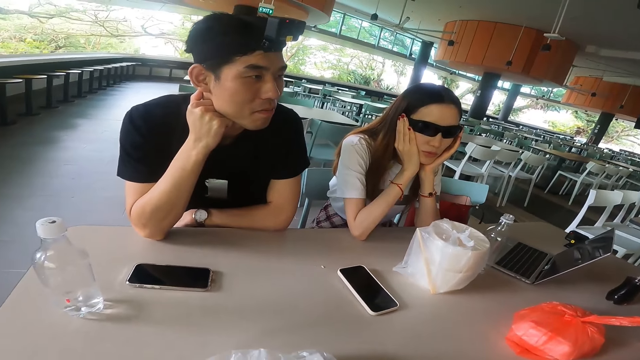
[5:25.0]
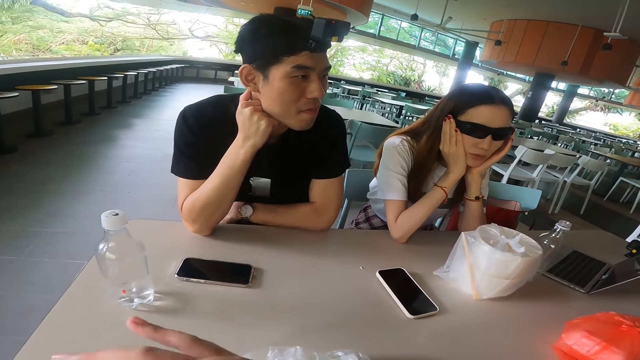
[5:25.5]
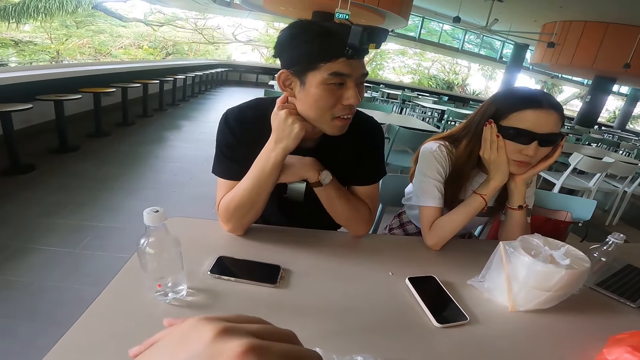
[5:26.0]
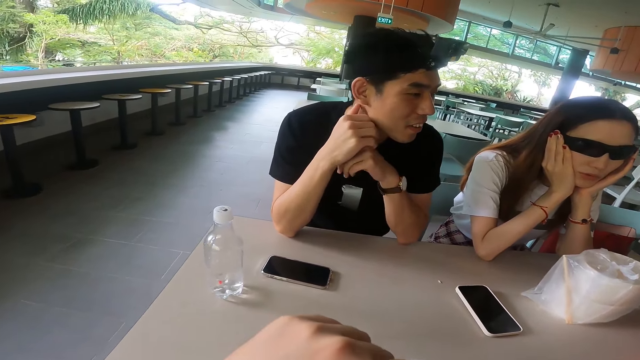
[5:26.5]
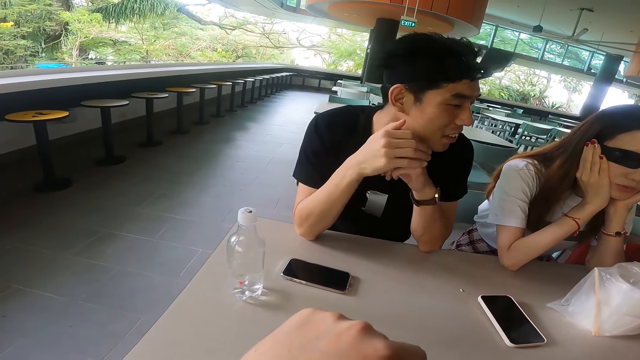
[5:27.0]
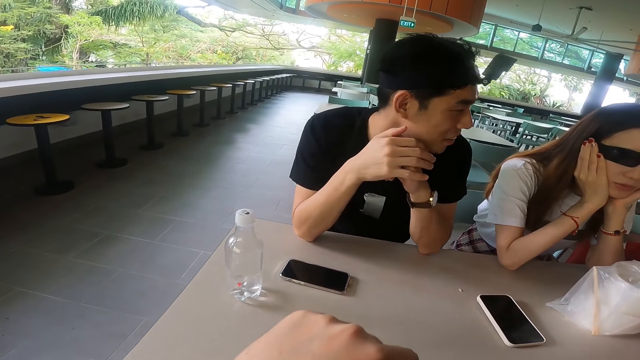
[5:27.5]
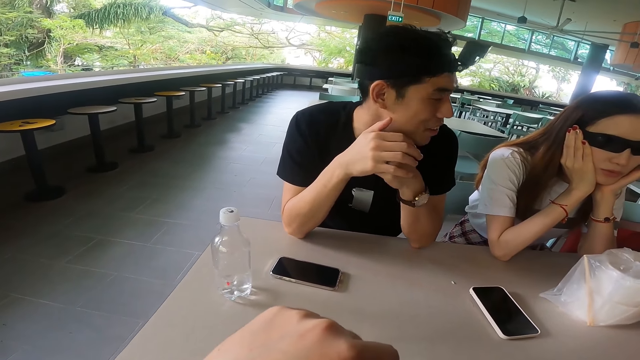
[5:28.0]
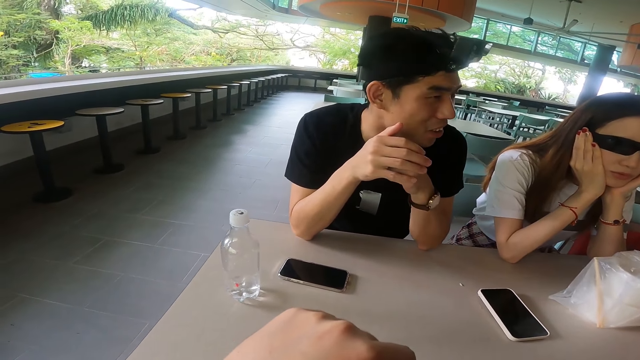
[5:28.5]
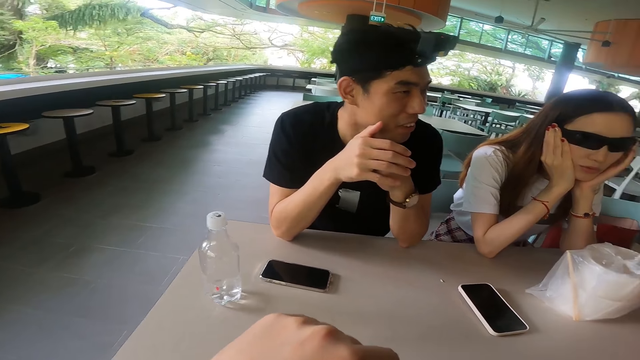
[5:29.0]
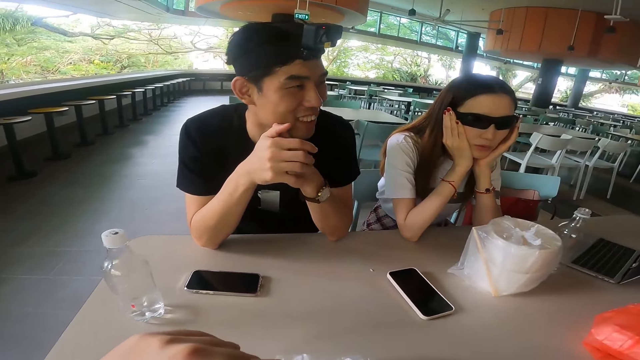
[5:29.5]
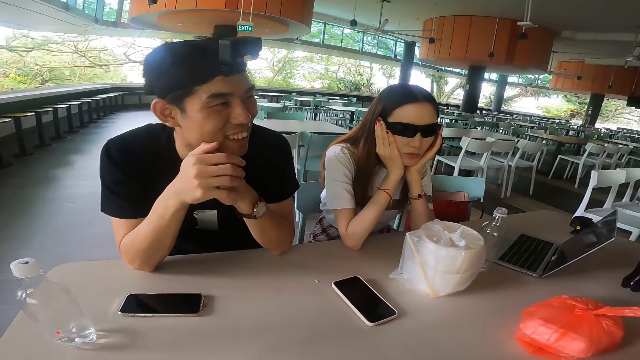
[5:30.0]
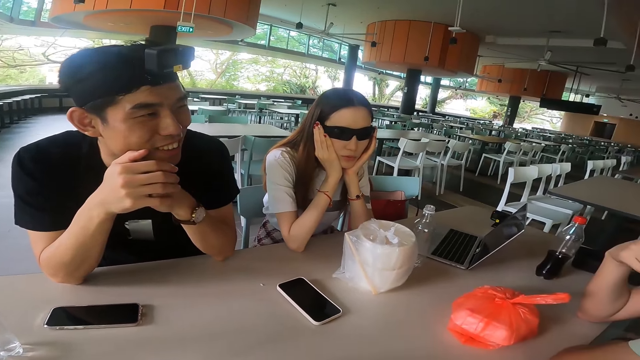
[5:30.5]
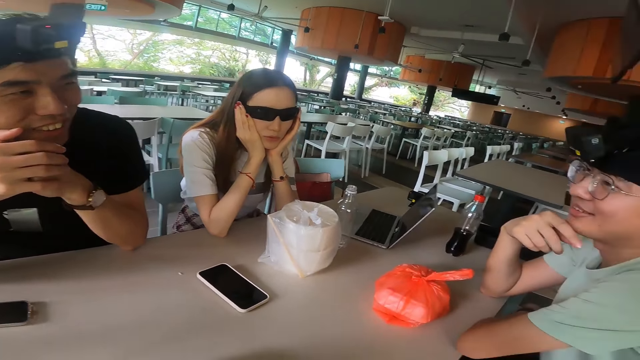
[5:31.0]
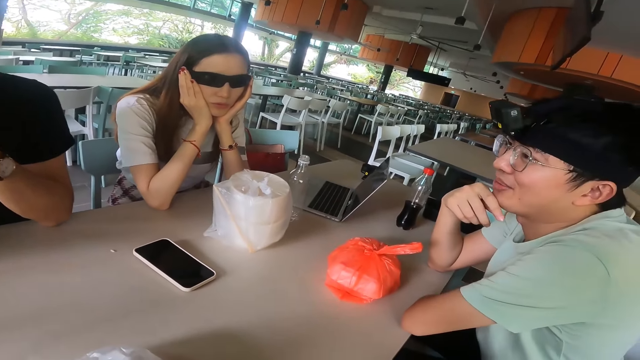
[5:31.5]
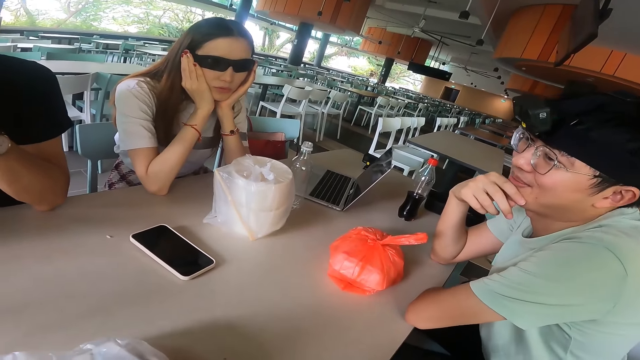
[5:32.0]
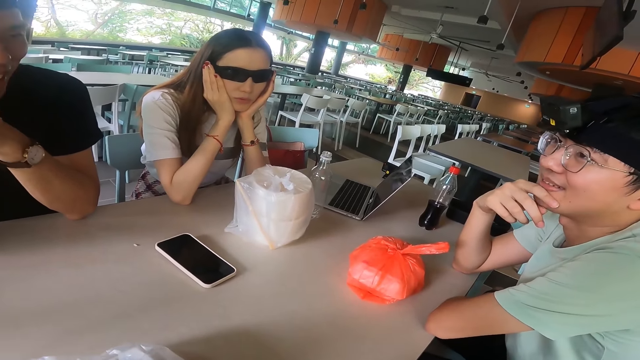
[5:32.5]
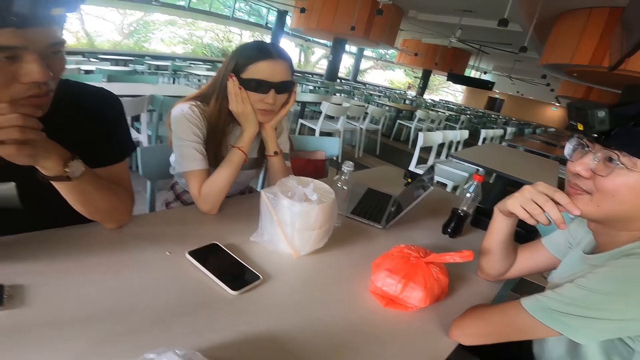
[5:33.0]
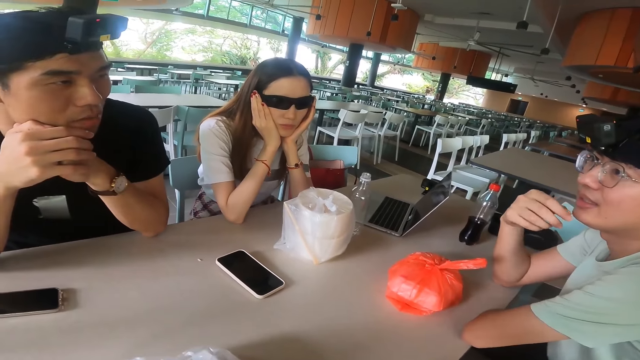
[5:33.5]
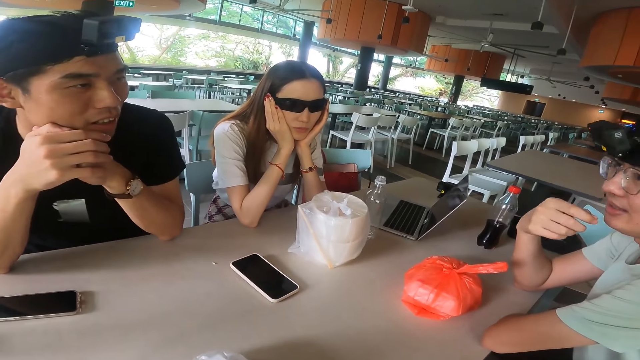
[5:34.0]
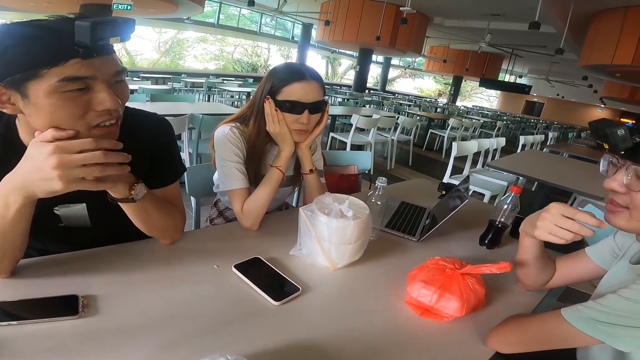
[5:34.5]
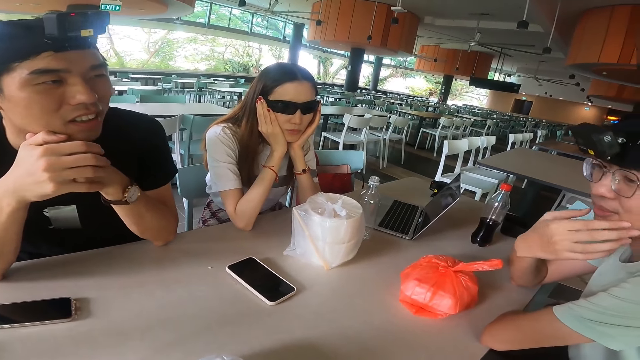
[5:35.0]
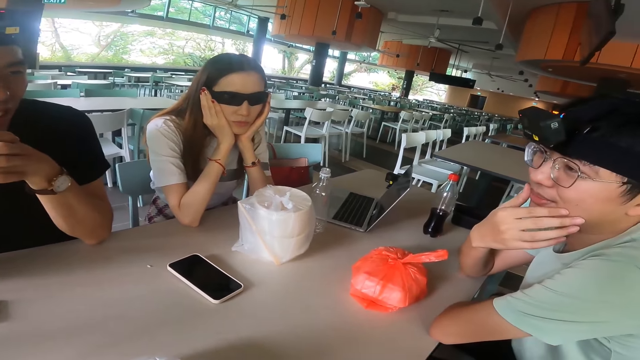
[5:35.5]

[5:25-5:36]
A man folds his hands while talking to the camera wearer. The man adjusts a hand.

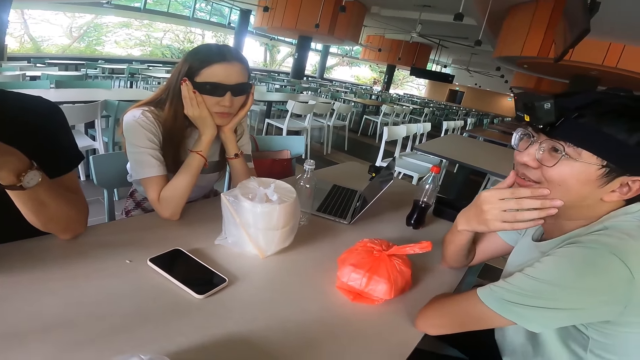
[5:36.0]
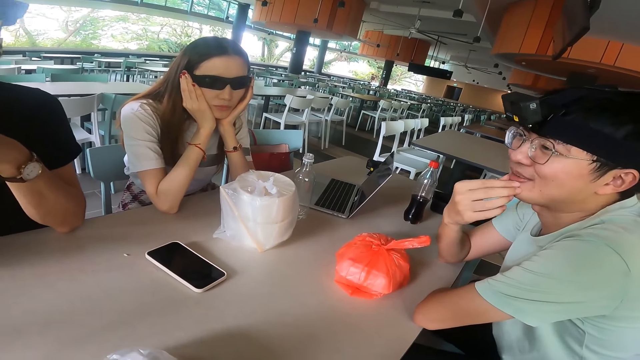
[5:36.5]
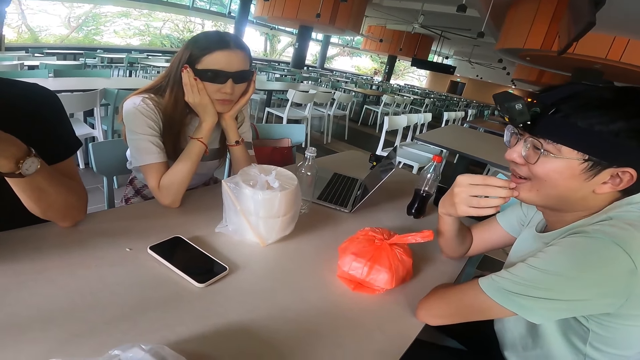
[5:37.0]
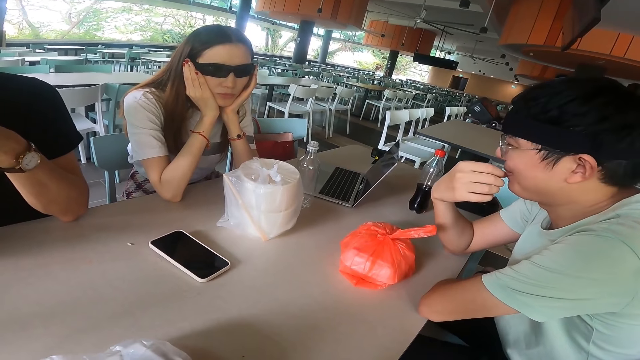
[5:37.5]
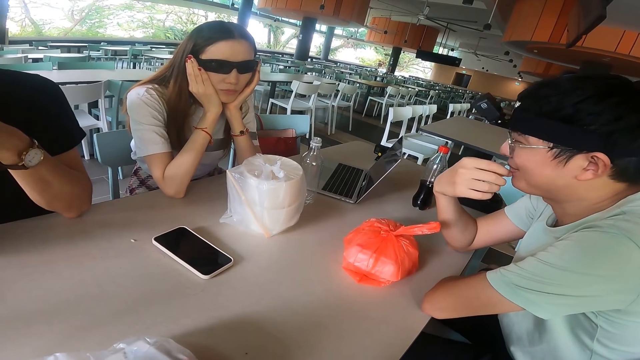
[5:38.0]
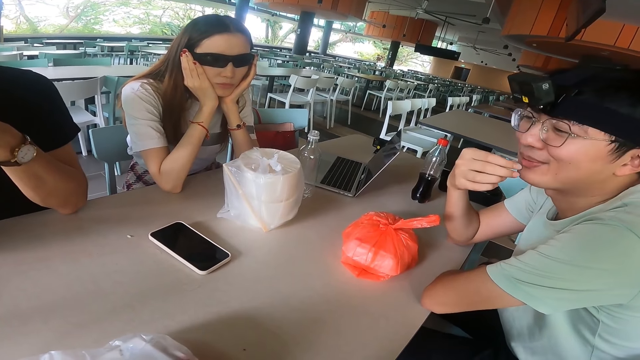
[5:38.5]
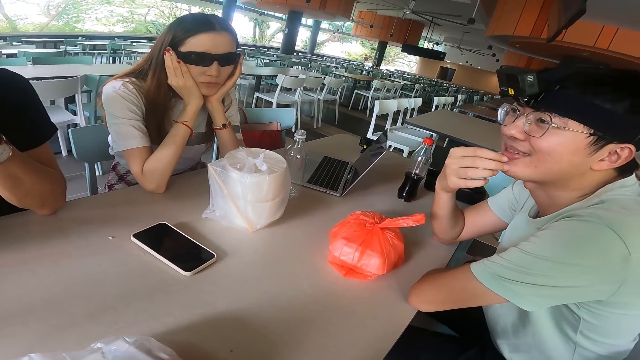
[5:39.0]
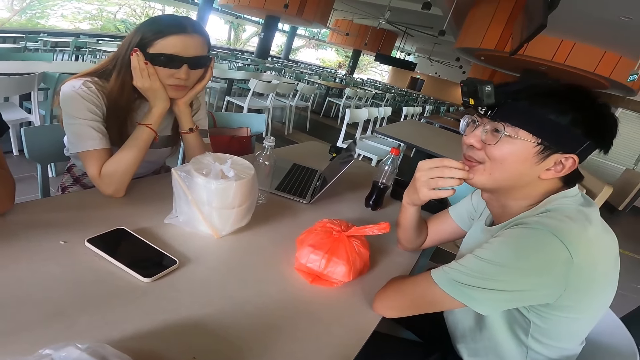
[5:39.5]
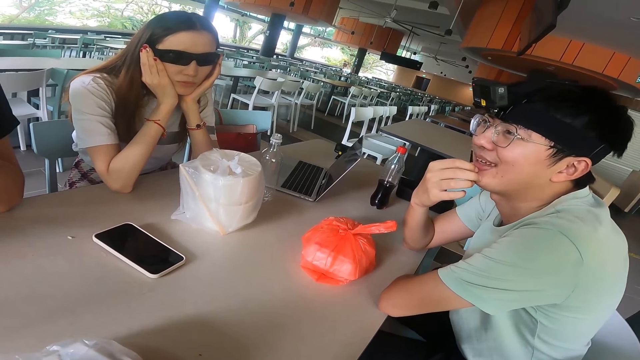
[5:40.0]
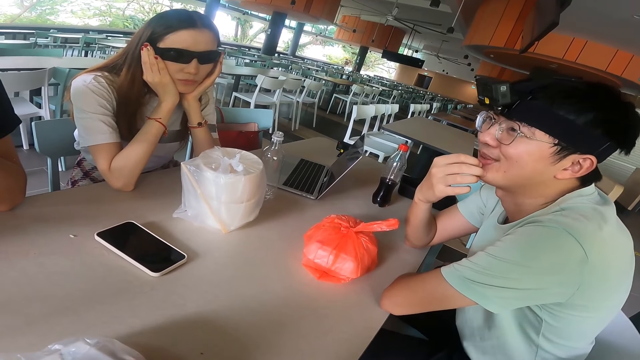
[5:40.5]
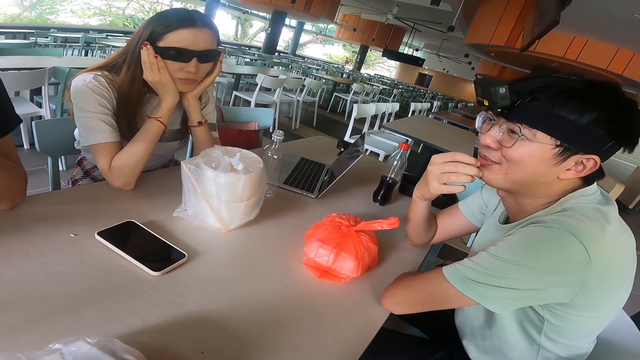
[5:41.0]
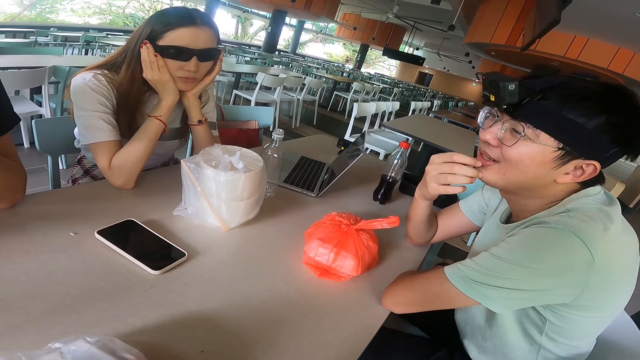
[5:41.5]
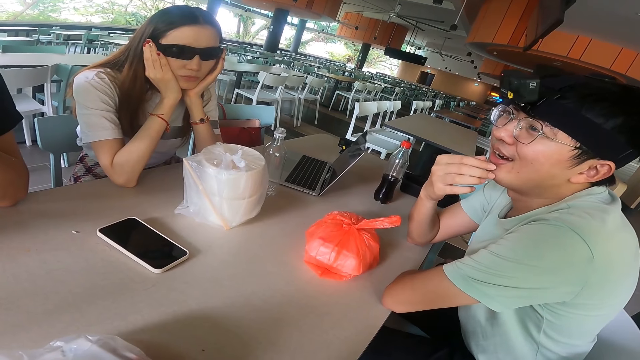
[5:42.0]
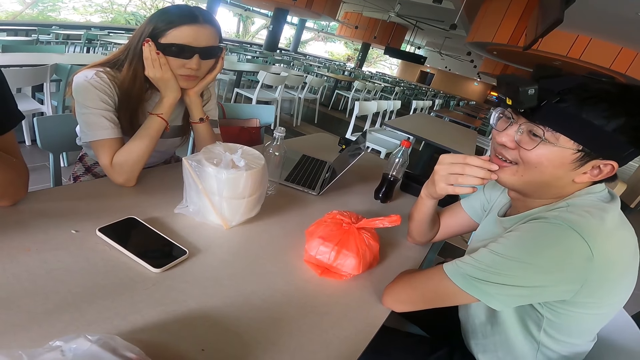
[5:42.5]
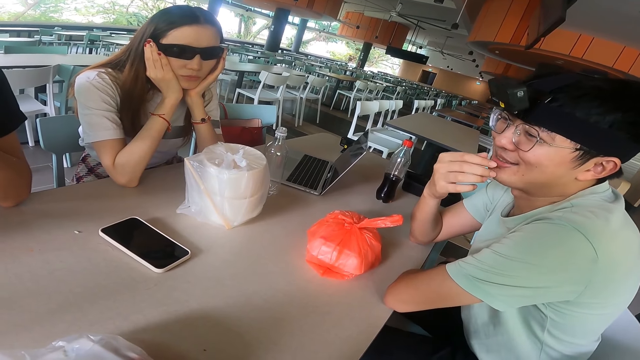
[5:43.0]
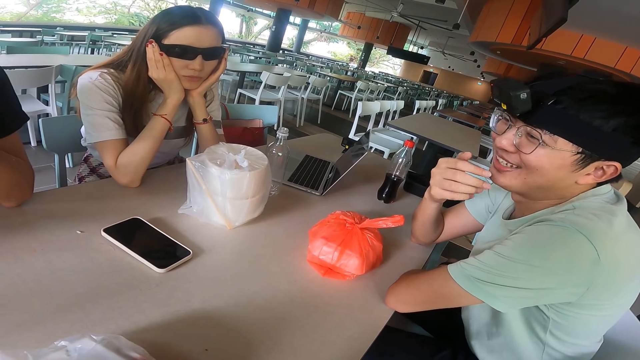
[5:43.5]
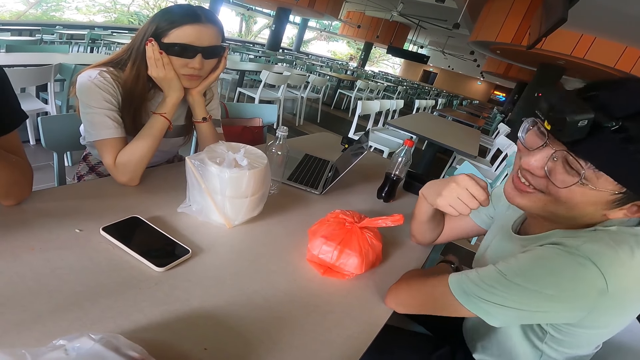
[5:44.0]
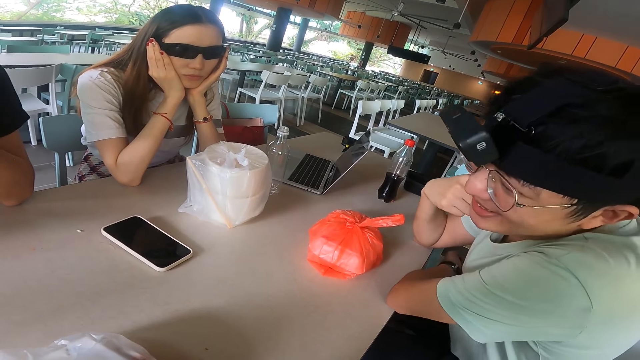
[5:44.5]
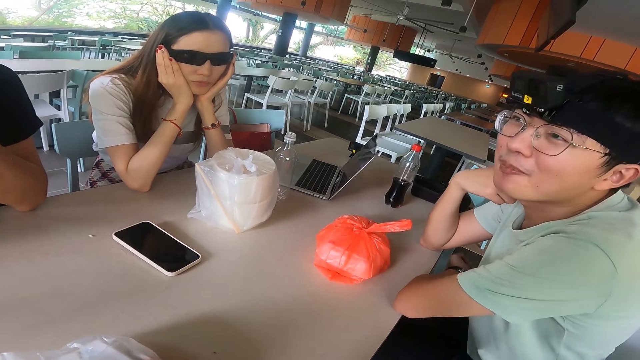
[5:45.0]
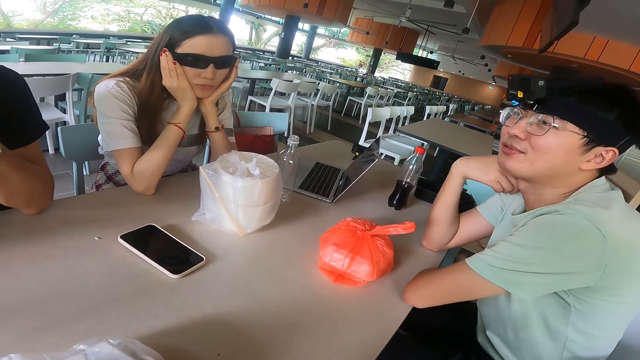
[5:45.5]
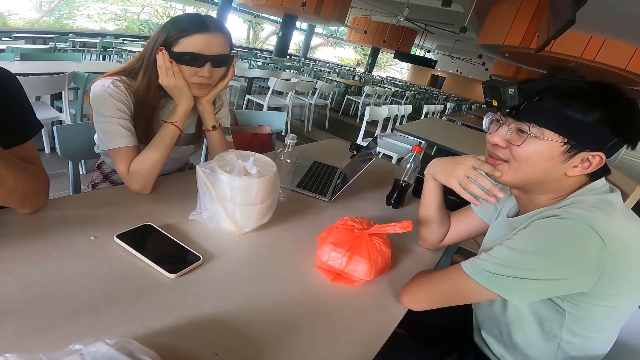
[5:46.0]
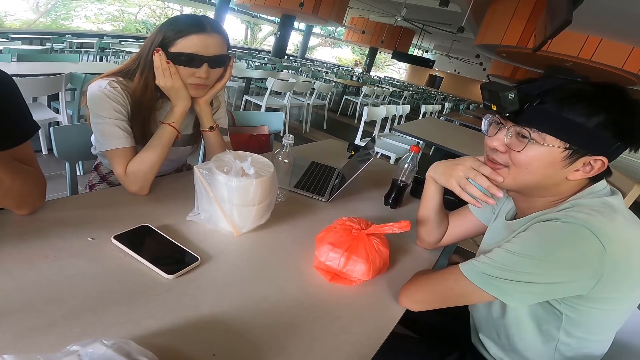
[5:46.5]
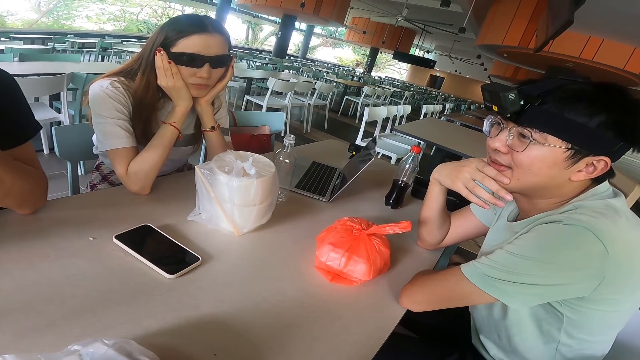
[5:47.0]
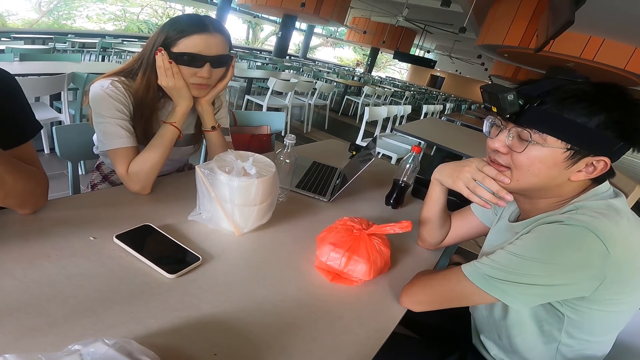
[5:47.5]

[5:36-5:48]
A man leans towards the camera wearer. He touches his face. The camera wearer touches their chin while talking to the man.
